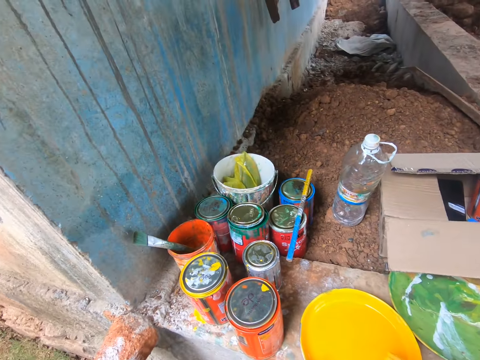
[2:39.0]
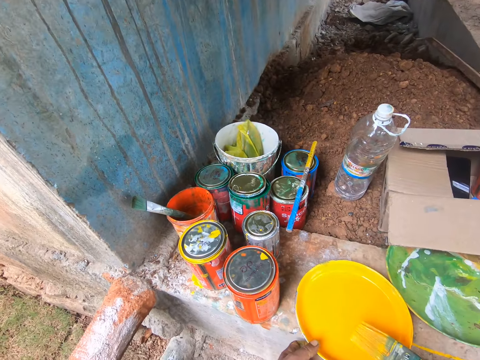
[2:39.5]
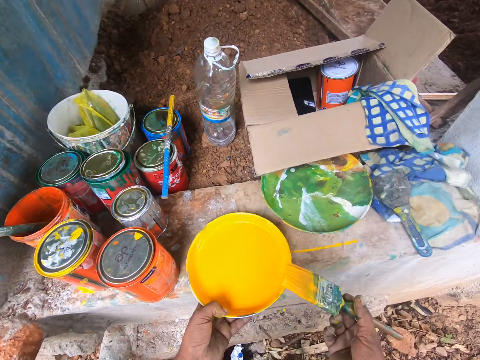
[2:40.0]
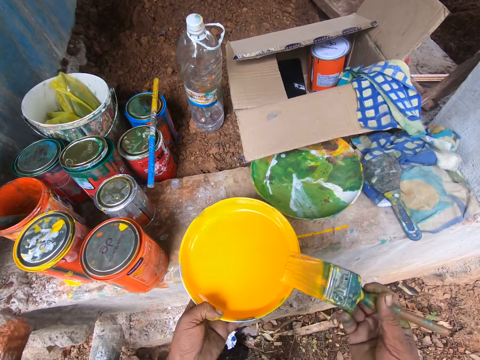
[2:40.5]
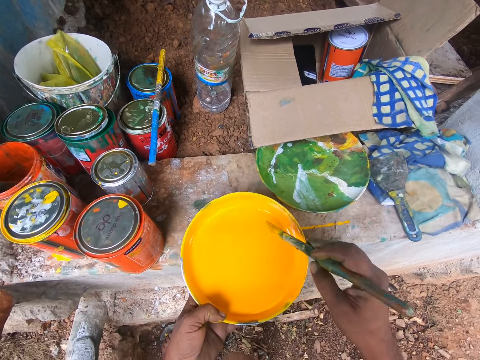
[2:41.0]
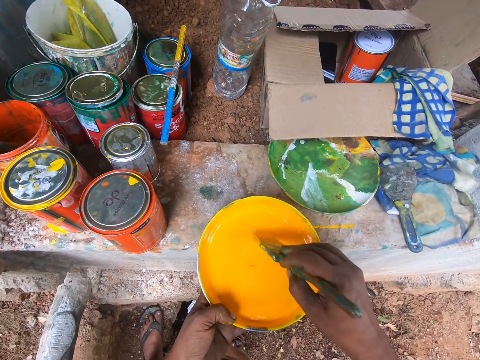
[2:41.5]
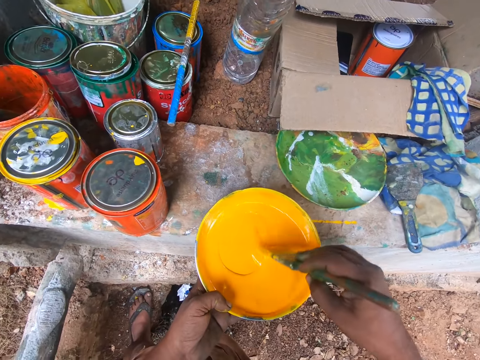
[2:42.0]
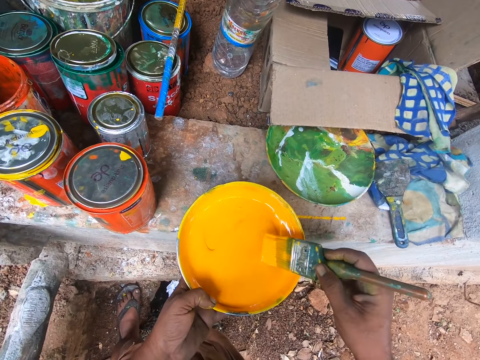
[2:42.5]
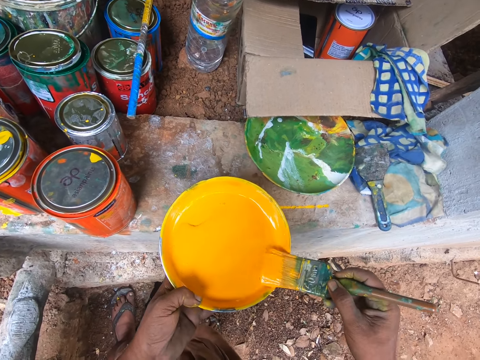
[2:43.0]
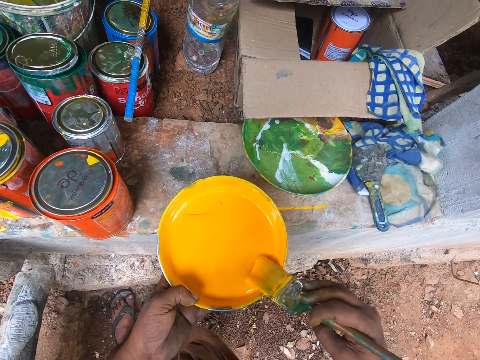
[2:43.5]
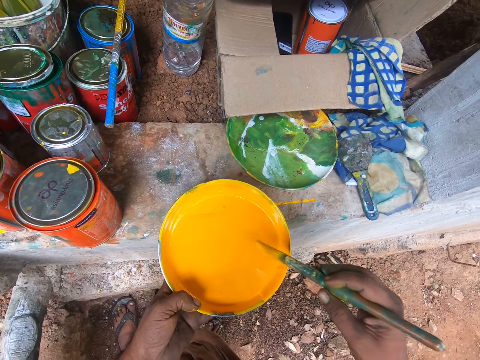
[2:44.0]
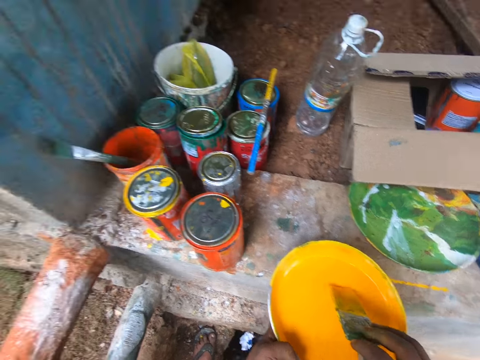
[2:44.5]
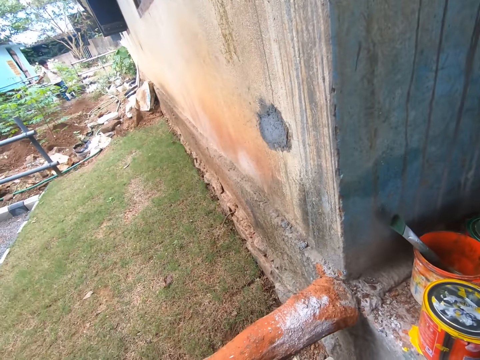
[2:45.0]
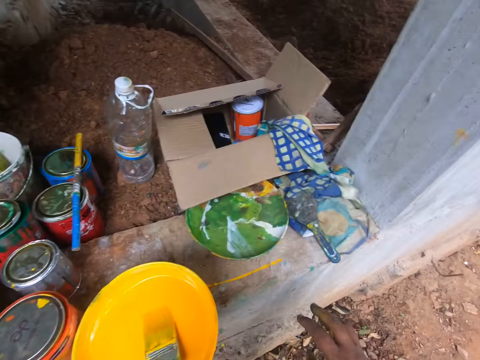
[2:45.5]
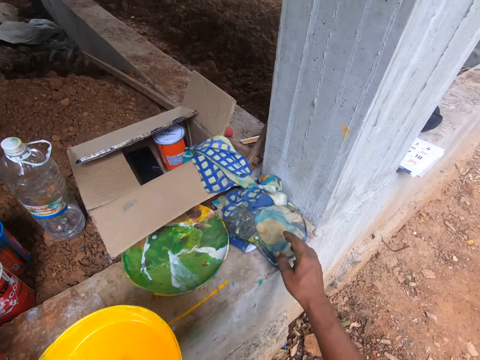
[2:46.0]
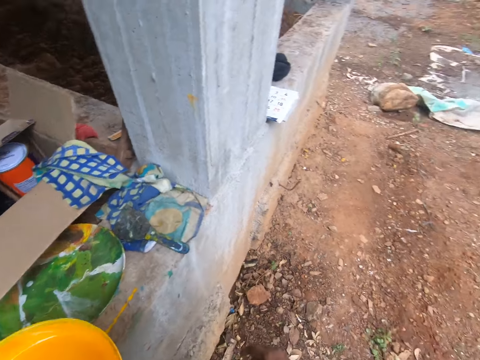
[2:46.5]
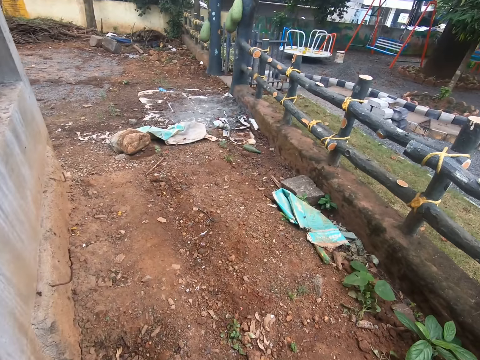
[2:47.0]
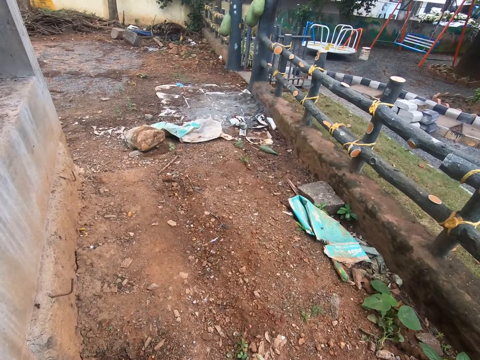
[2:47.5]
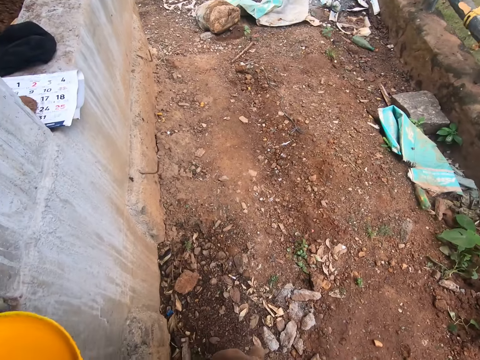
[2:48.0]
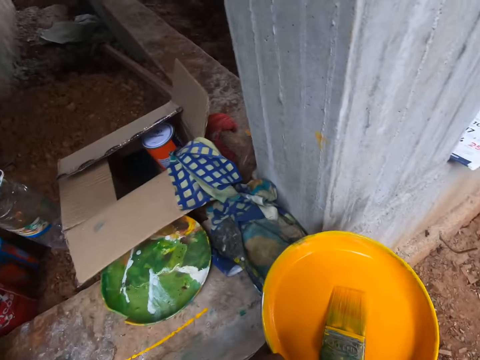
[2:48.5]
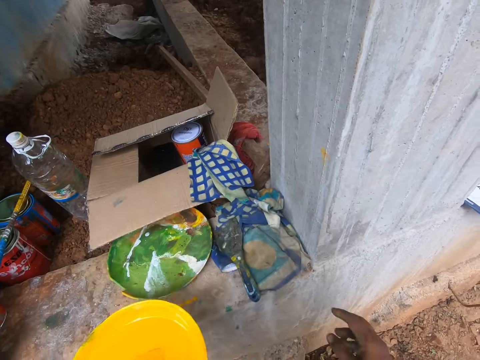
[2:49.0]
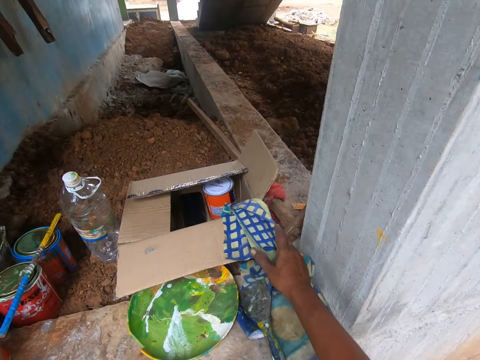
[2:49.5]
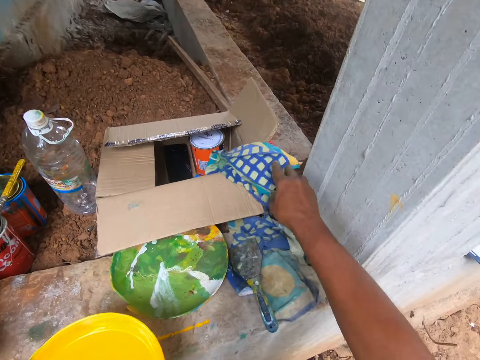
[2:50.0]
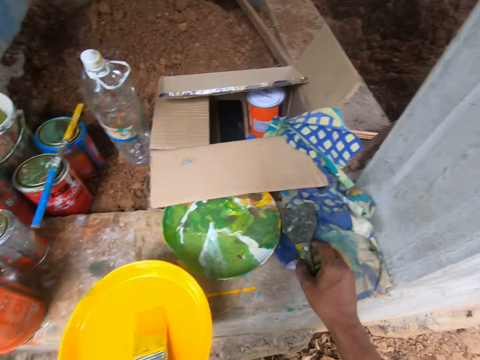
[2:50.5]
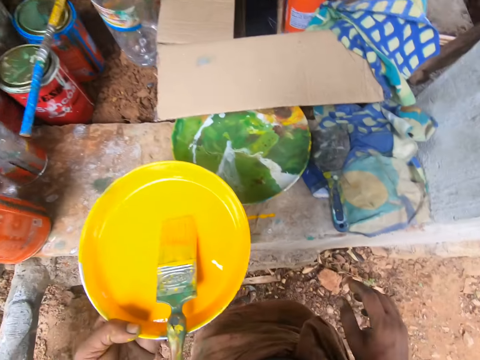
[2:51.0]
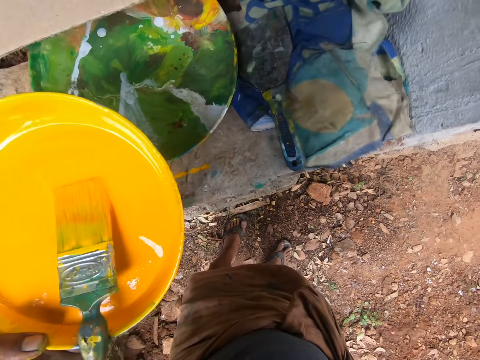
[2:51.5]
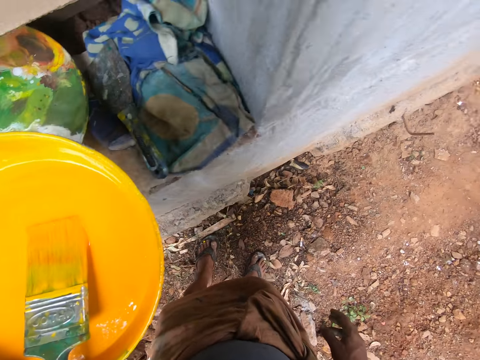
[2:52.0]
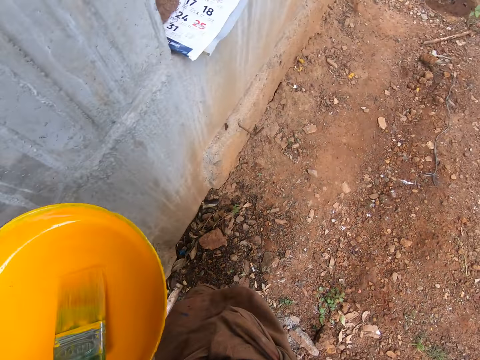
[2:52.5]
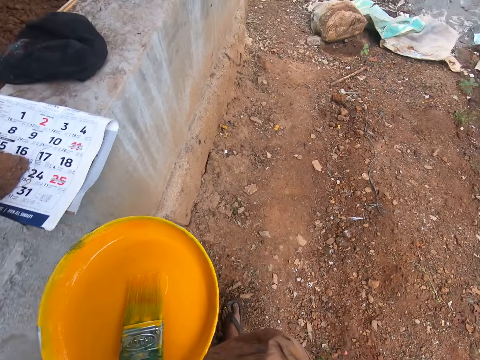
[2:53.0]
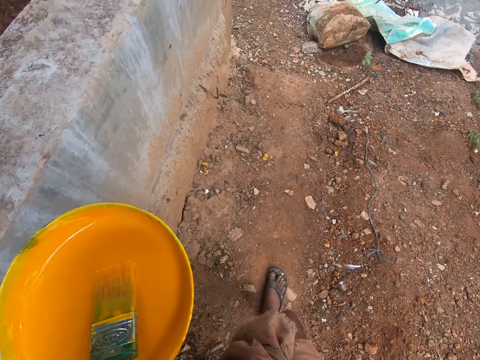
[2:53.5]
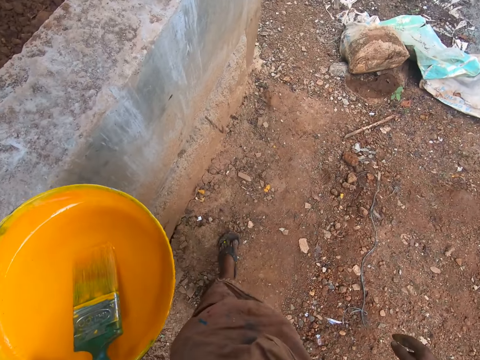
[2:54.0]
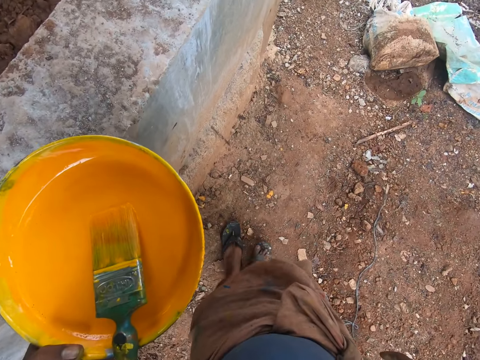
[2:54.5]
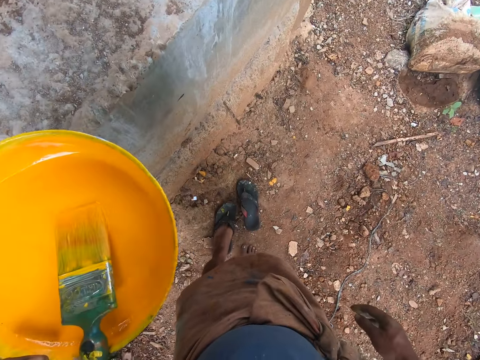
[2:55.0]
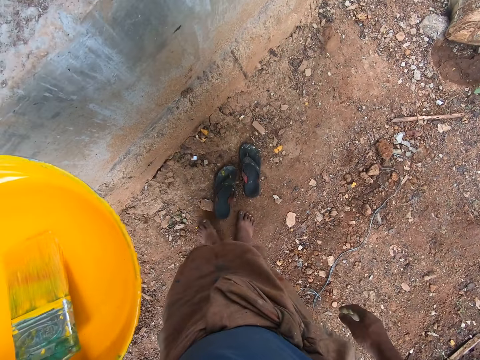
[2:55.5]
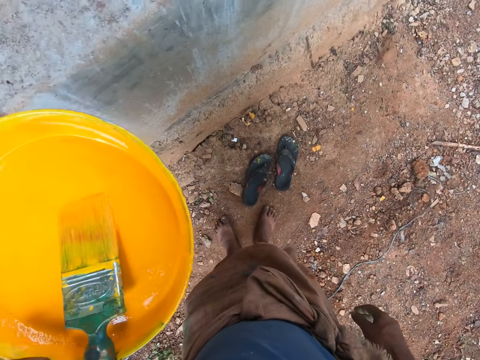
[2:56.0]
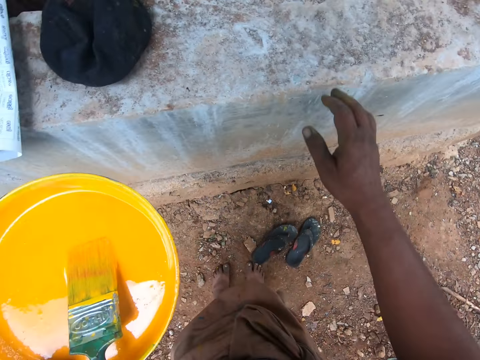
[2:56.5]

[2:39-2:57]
The camera wearer looks in the building. He lifts the paint bowl from a wall with his left hand. He stirs the paint in the paint bowl or plate. He reduces paint from the brush. He looks at the lawn. He stretches his right hand towards the scraper. He taps his hand on the piece of cloth. He turns to the right. He lifts the rag with his right hand. He holds the piece of cloth. He touches the scraper on the wall with his right hand. He turns to the right and walks forward. He removes his flip flops.

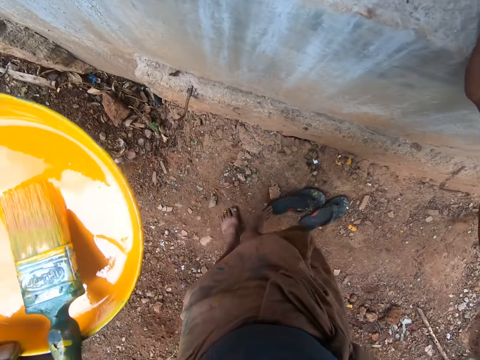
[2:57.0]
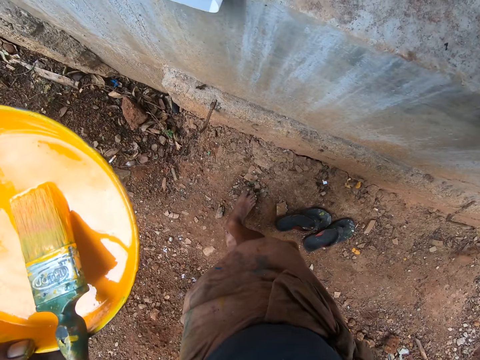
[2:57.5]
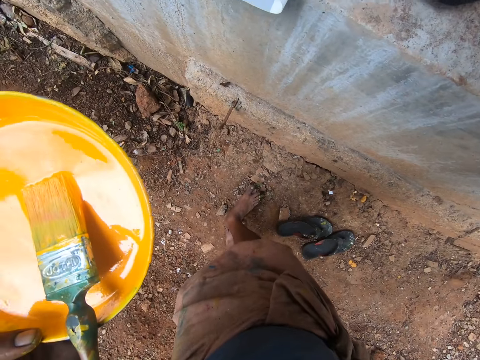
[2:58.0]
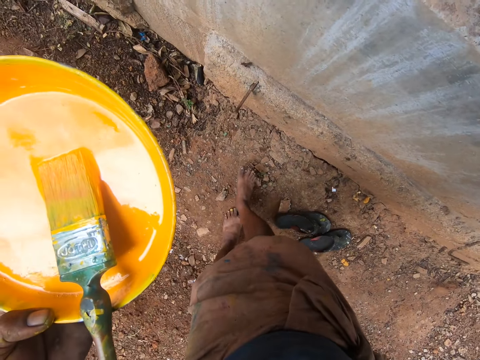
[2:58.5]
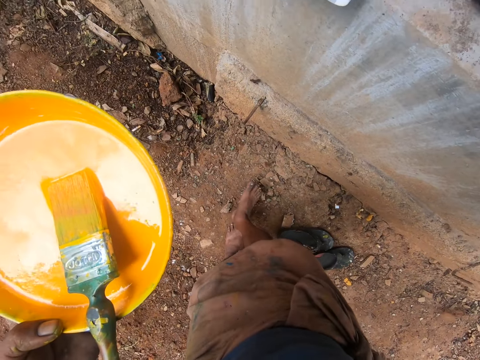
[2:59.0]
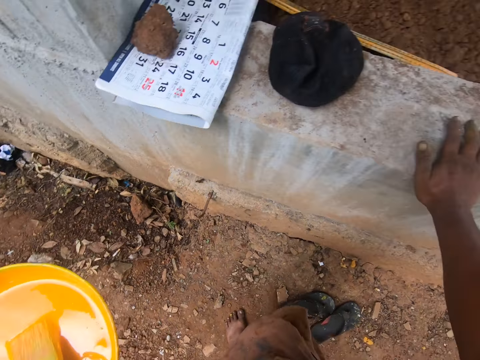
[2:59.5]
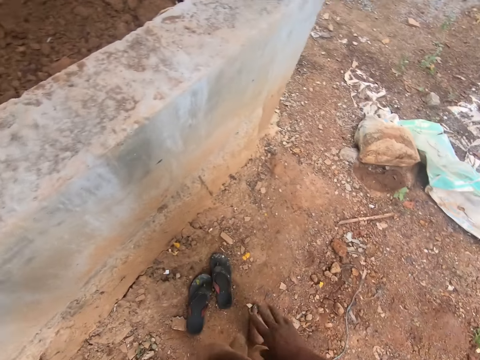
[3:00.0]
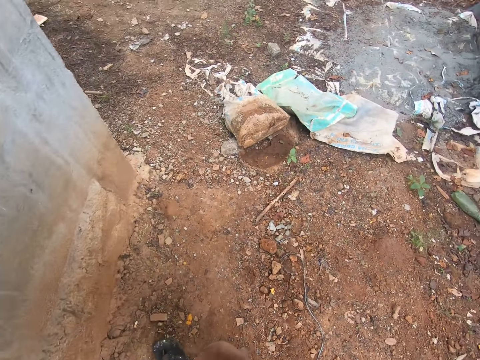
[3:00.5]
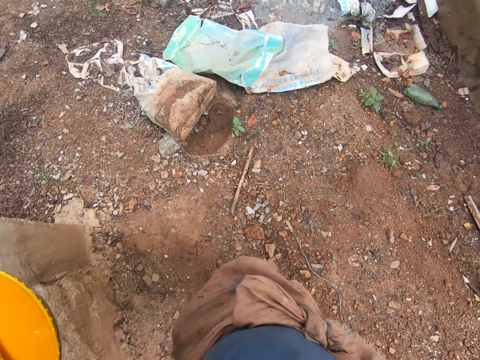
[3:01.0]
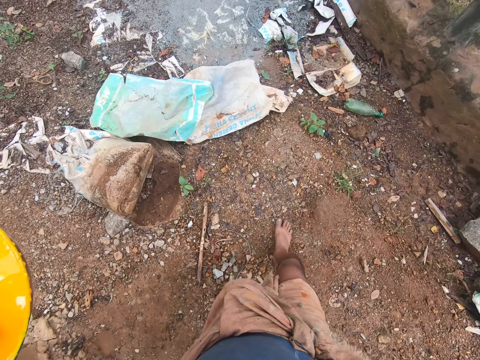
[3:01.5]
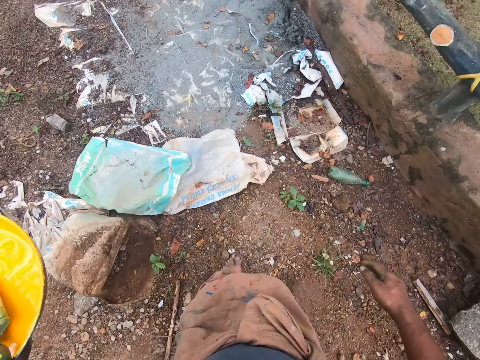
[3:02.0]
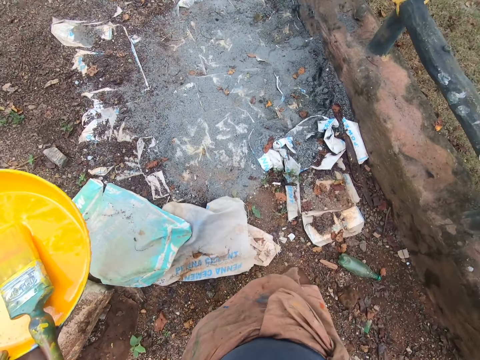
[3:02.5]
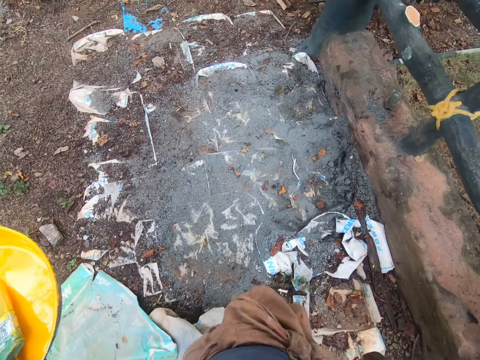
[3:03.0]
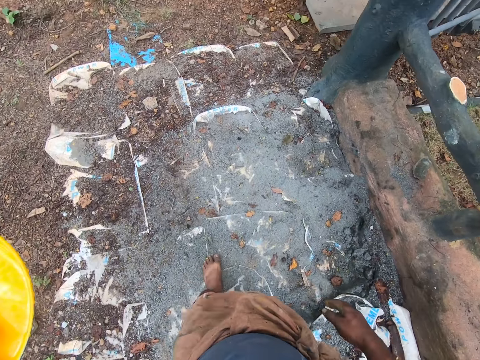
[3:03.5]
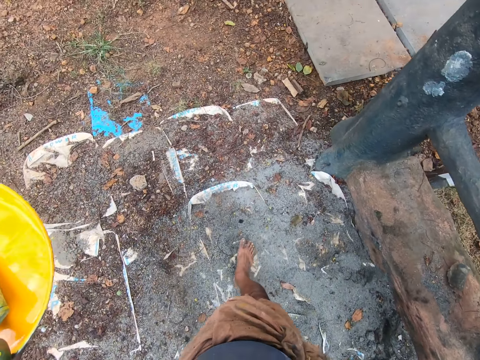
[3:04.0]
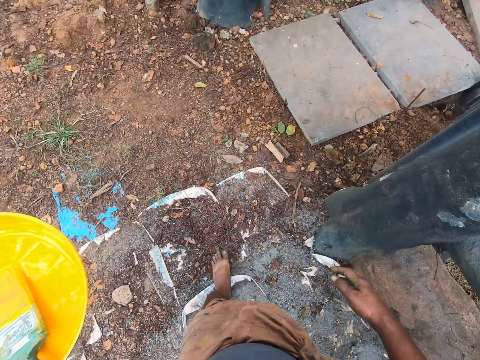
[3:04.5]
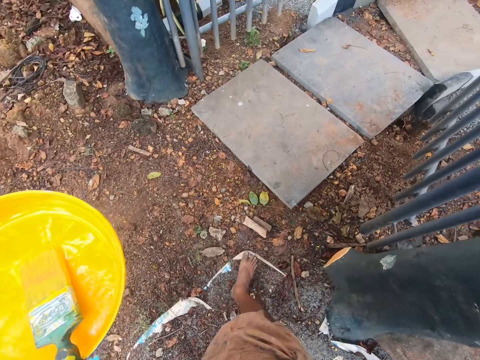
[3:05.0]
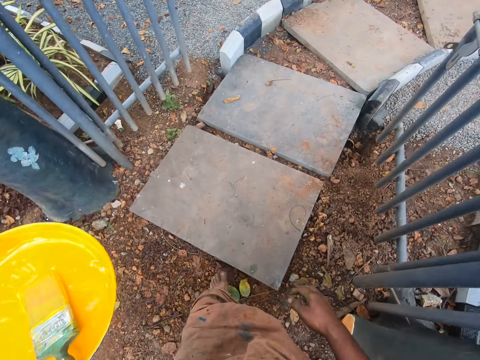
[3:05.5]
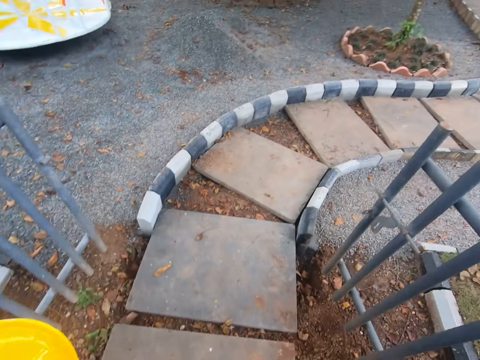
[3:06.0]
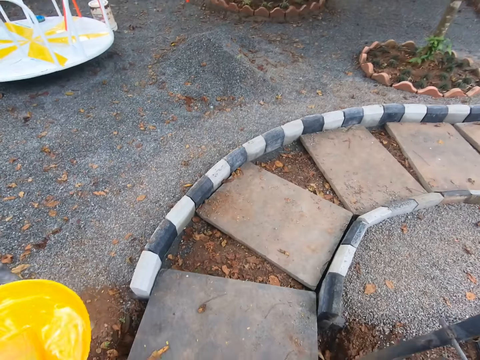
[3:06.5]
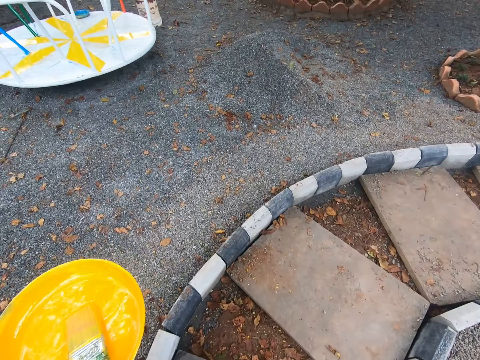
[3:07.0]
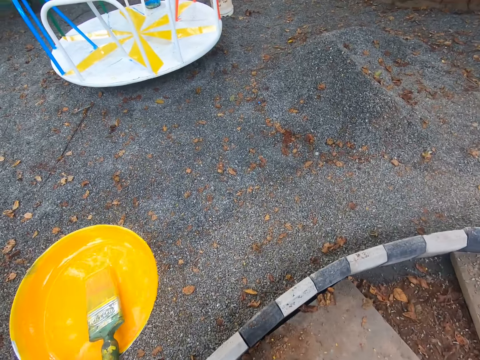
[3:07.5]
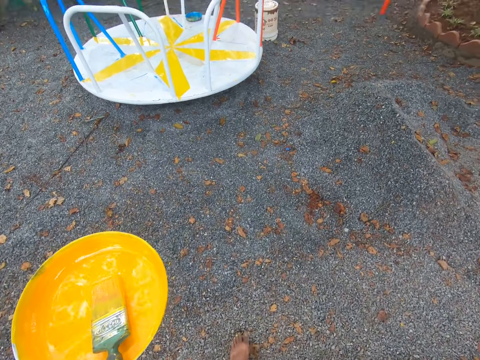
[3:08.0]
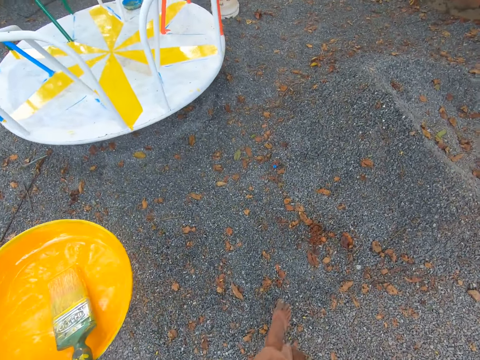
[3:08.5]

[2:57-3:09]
The camera wearer places his right hand on a wall. He rubs his right leg on the ground. He turns to the right. He walks towards the merry go round swing. He turns to the right and walks forward.
